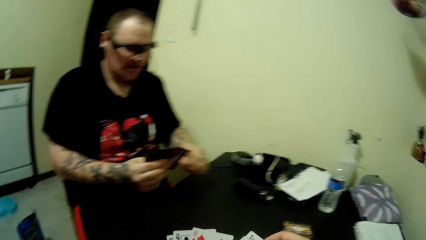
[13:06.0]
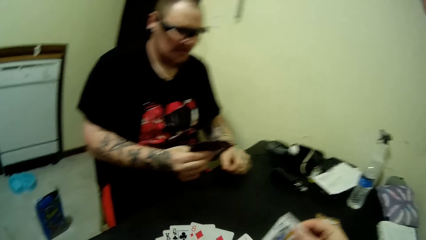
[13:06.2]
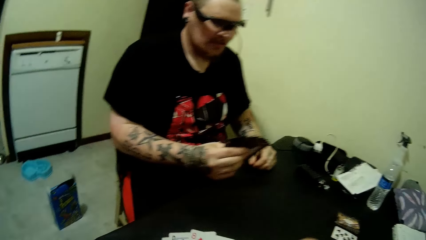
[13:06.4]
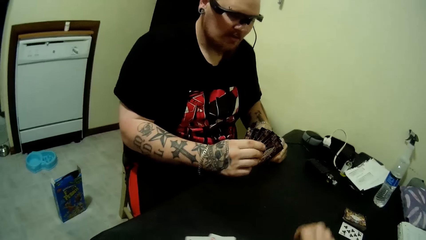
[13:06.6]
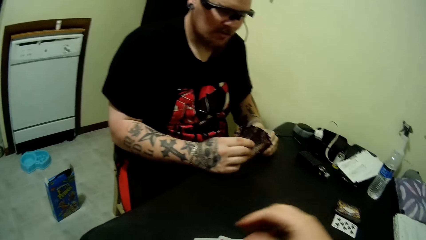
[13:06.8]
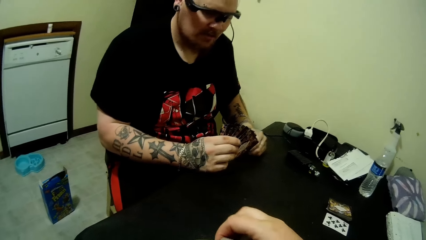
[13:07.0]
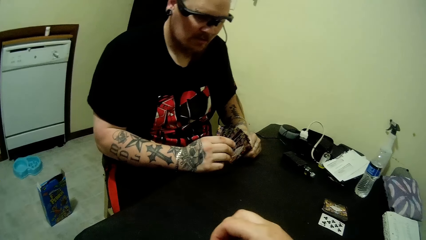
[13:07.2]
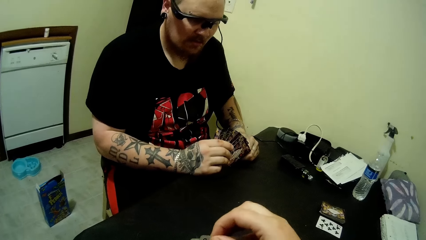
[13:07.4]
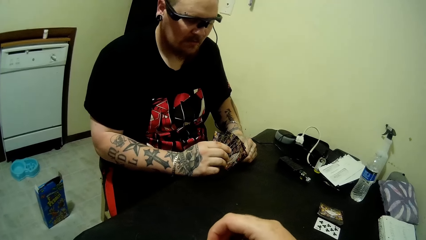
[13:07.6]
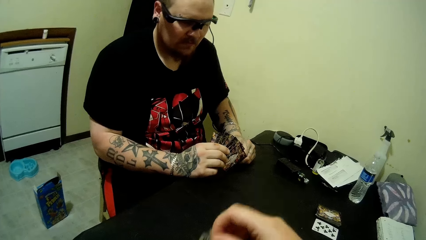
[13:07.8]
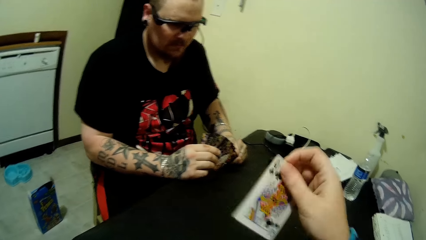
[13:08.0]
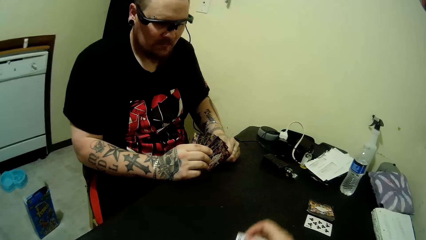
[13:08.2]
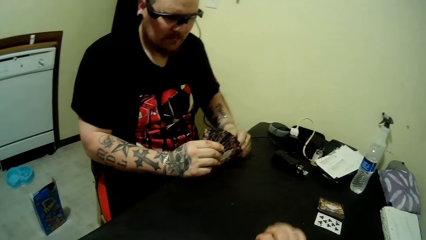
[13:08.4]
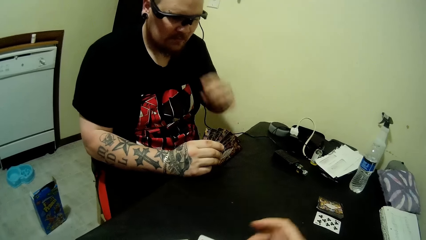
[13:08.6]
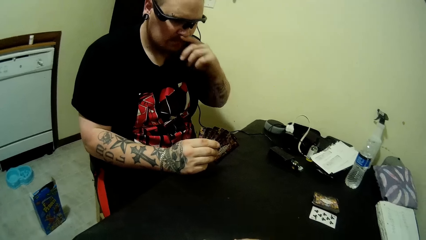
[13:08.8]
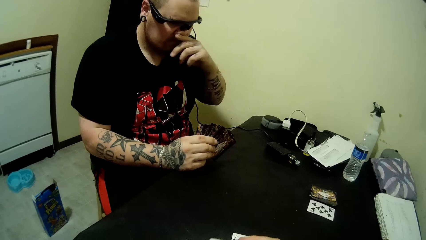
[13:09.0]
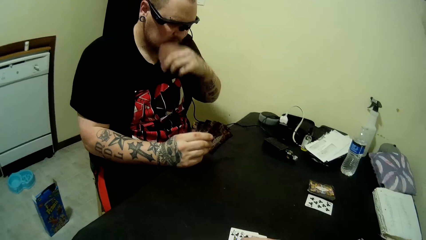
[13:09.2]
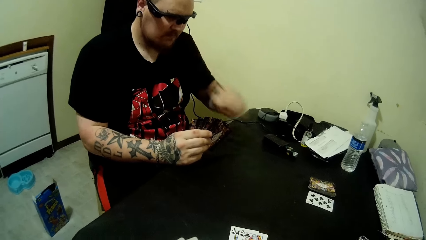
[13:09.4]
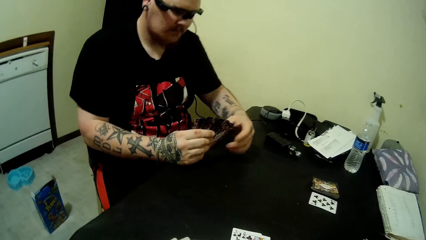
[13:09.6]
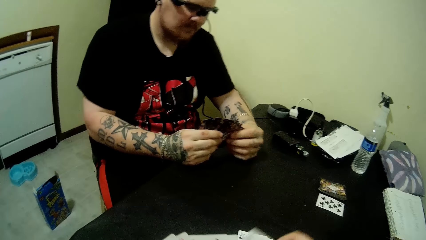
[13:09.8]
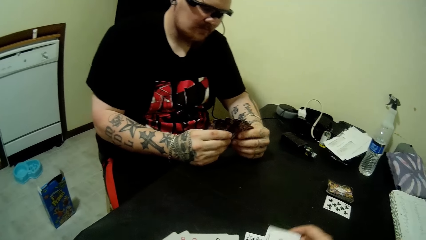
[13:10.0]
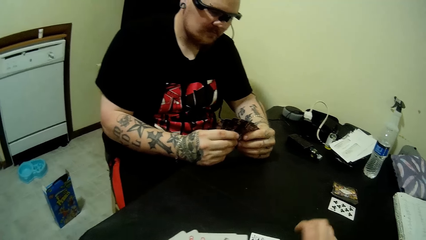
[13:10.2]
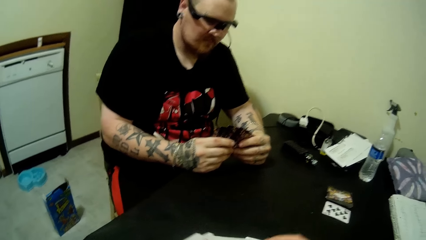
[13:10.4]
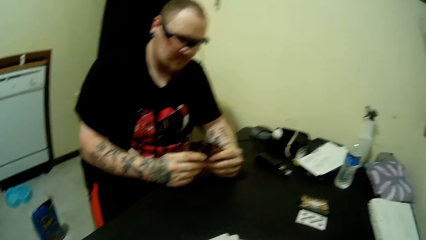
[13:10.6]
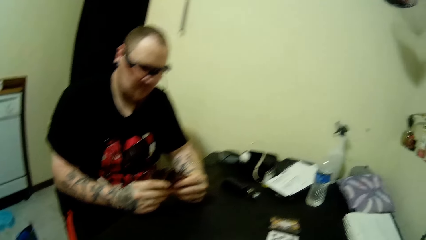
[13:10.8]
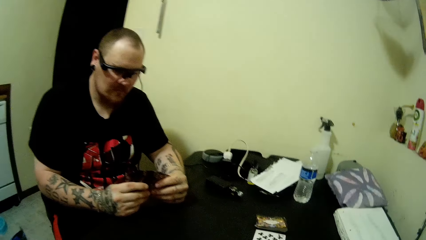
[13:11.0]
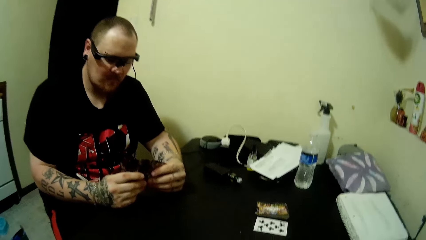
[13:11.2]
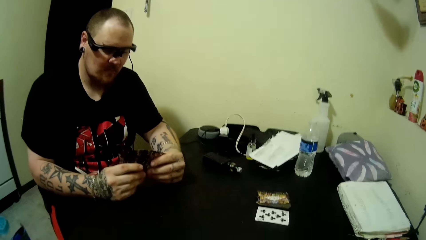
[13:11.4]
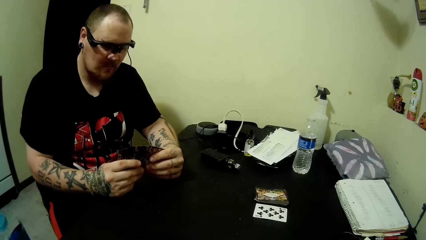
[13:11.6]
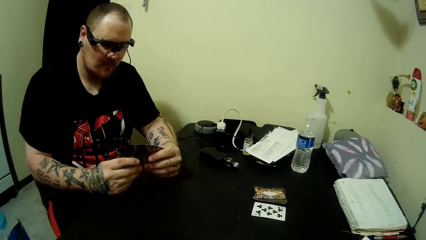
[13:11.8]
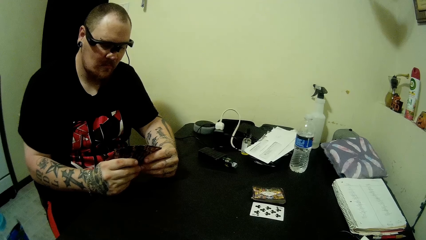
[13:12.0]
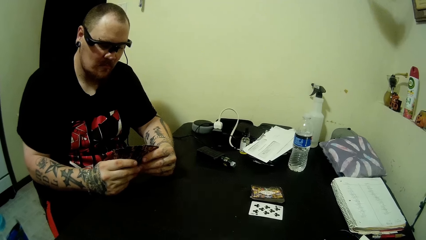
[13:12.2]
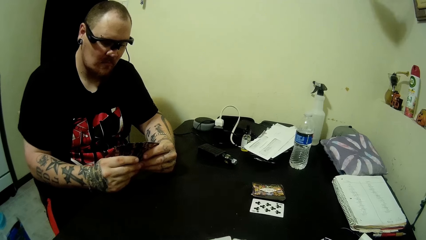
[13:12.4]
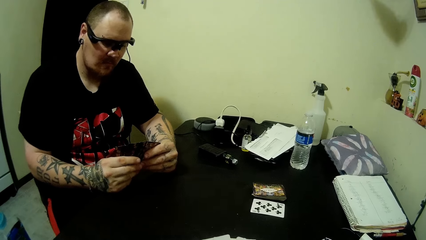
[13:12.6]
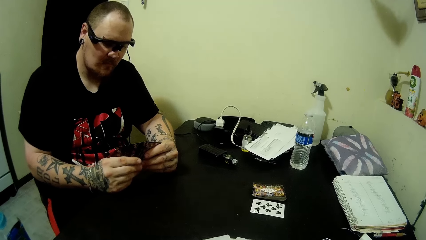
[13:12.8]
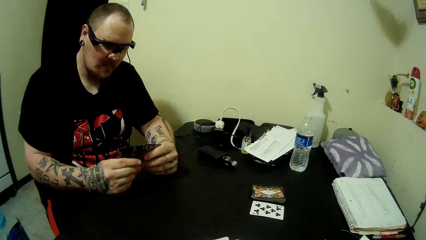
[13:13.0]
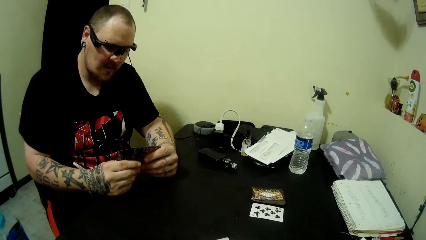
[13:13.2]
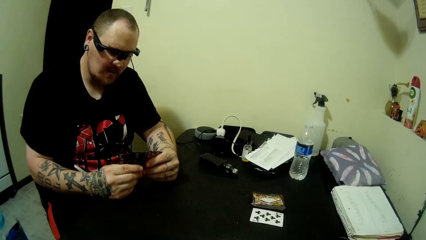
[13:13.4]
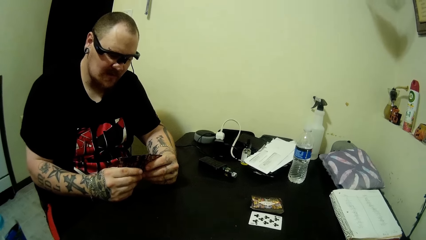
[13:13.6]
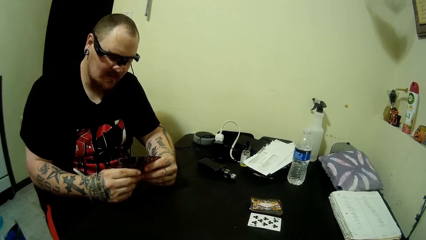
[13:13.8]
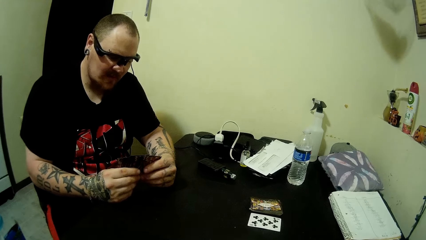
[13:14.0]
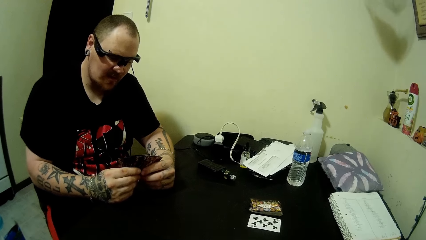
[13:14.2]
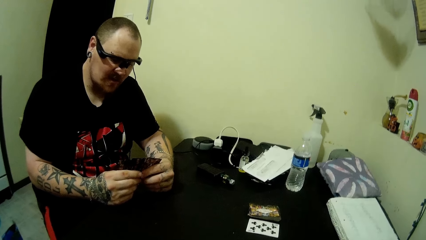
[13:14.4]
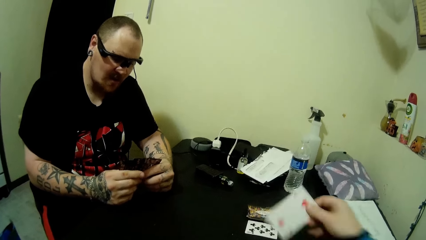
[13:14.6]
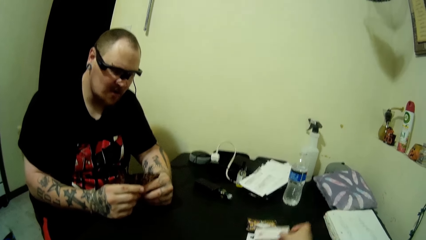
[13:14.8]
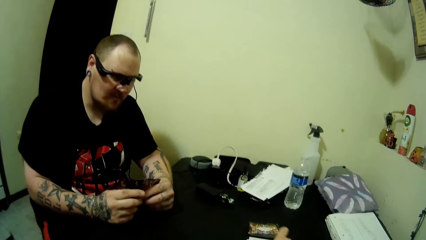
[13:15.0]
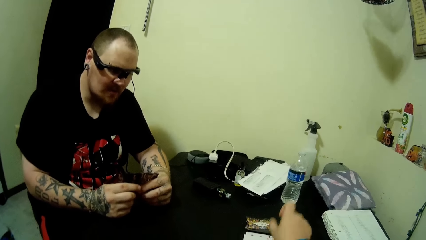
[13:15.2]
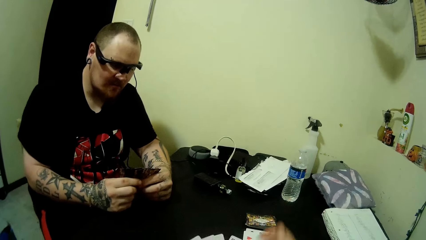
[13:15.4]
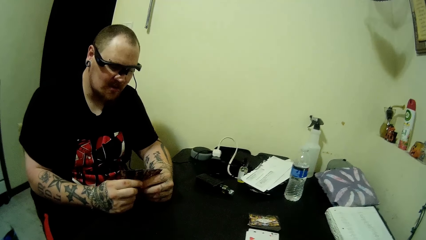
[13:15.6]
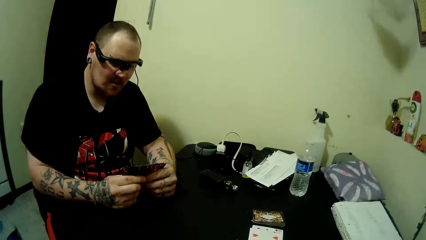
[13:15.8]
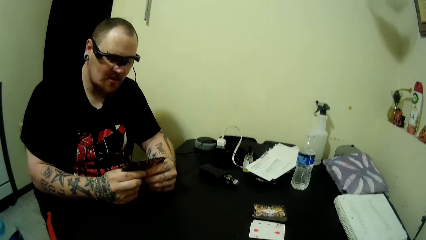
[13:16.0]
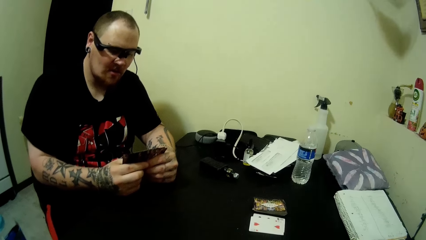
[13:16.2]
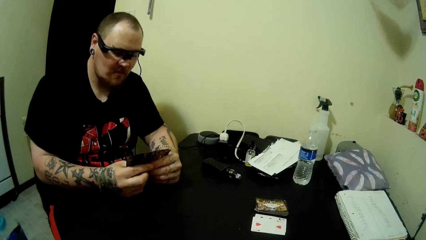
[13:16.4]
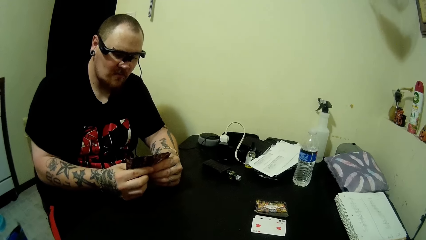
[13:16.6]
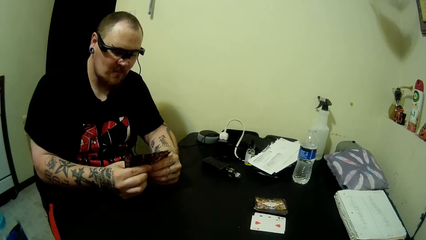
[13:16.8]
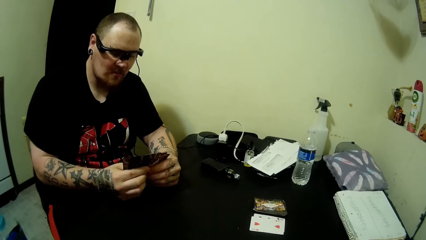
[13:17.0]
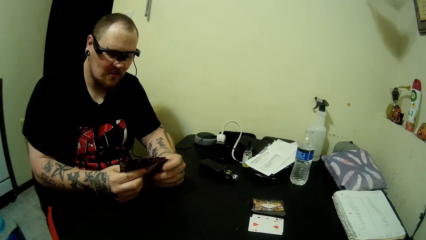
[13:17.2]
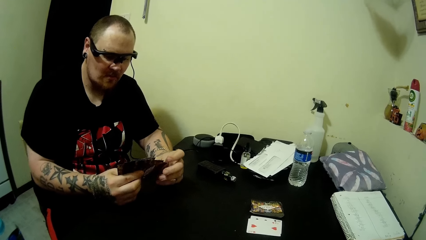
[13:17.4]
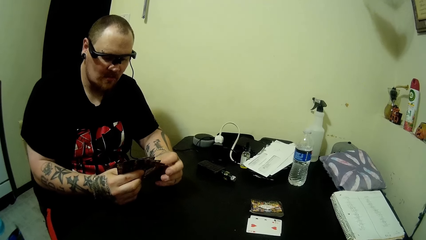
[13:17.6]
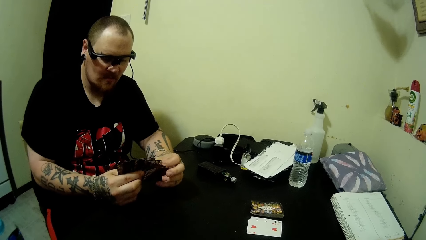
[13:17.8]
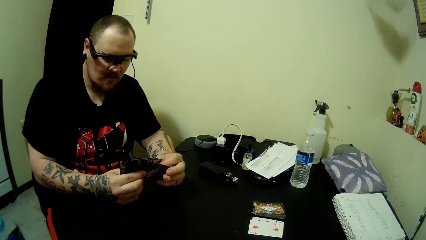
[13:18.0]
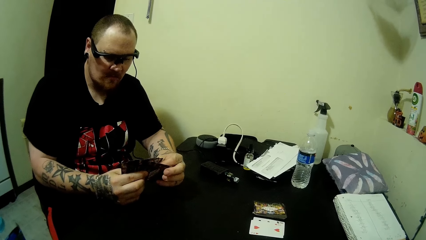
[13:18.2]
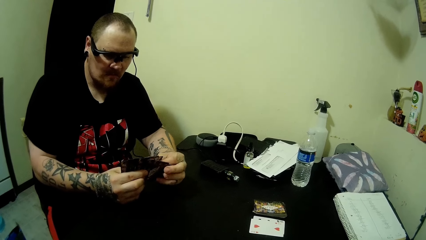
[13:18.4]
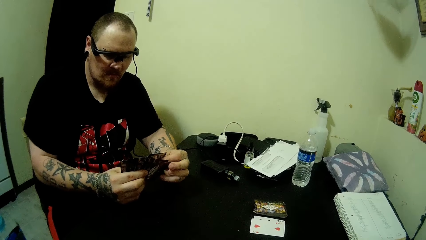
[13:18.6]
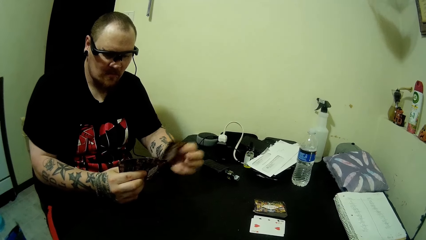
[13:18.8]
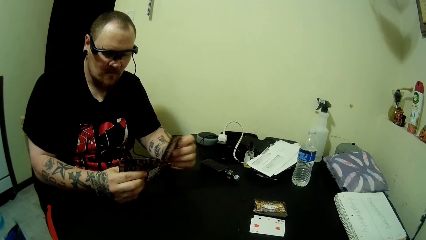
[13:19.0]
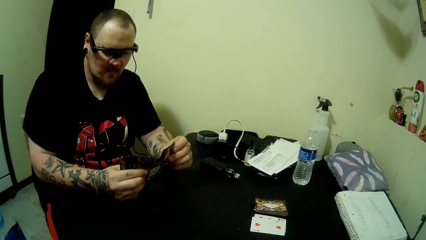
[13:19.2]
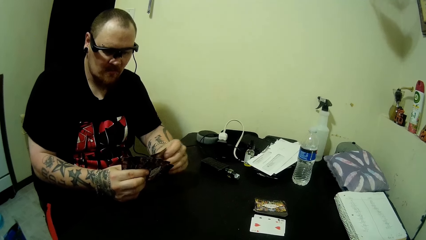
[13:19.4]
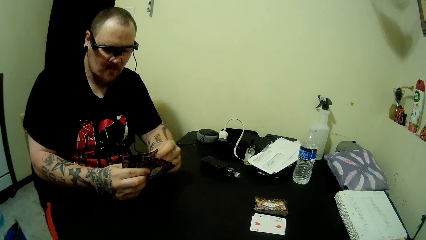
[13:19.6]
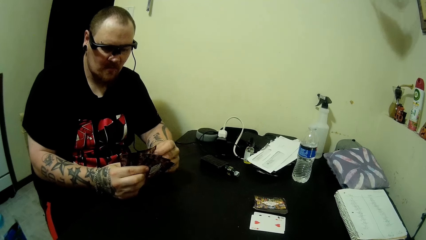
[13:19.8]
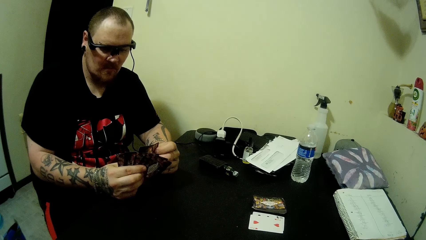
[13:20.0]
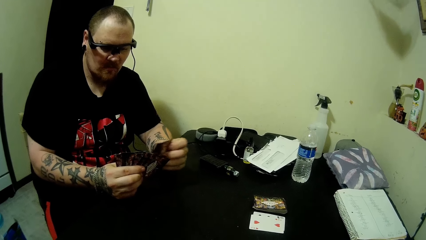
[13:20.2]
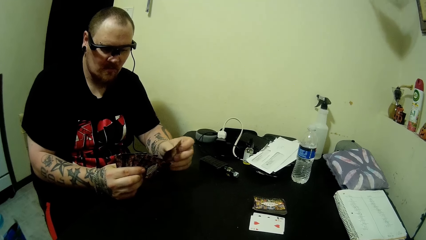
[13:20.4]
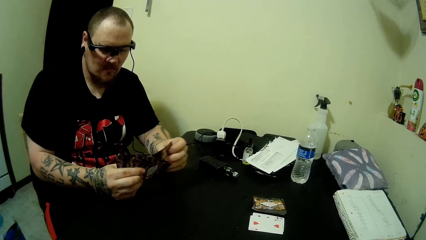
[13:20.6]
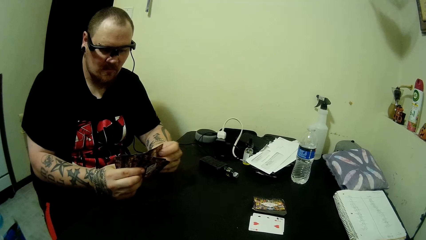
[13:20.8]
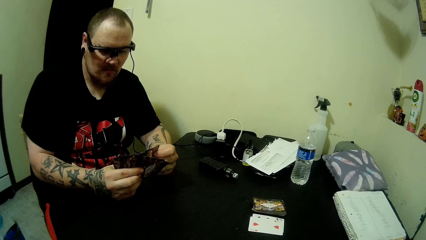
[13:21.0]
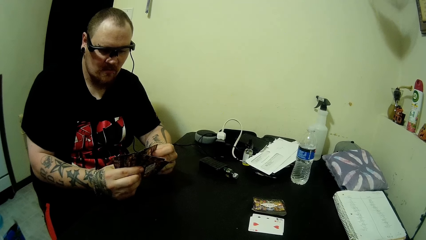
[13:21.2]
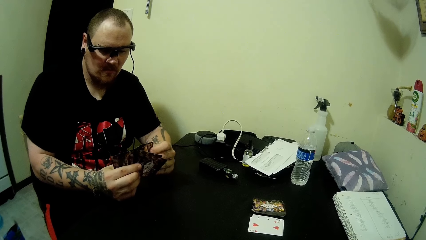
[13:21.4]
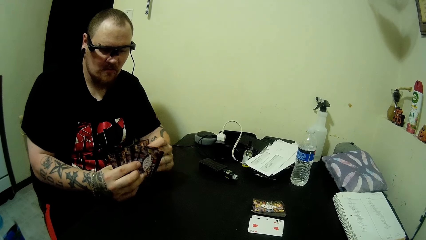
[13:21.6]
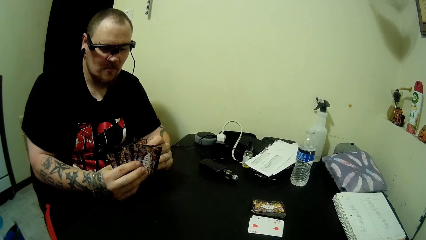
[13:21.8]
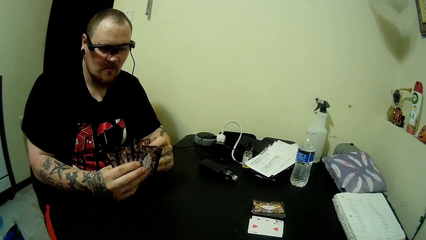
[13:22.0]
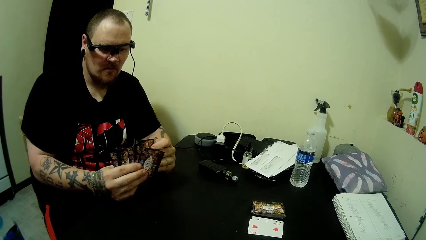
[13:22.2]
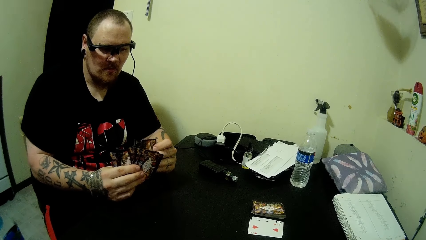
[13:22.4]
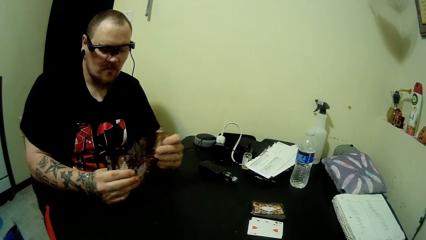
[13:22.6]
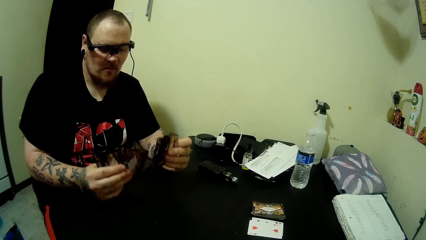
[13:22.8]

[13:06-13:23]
The camera wearer drops some cards on the table. They put a card on the table repeatedly. A man arranges some cards on his hands. He mixes the cards in the hand.
